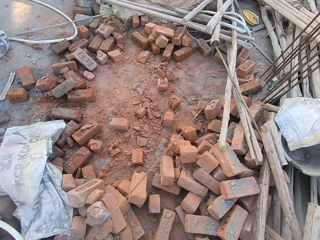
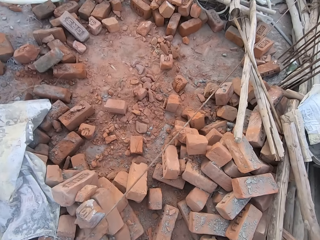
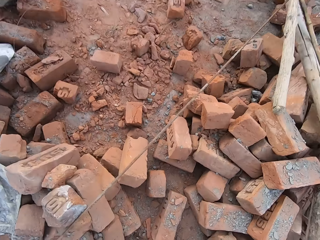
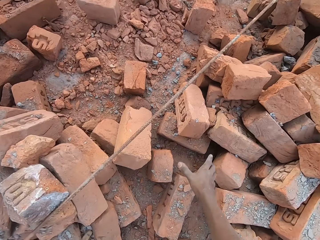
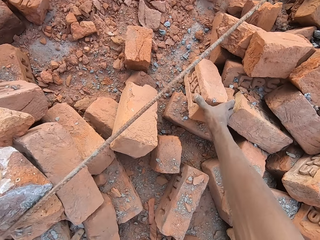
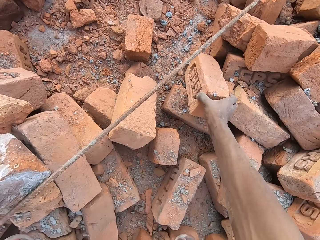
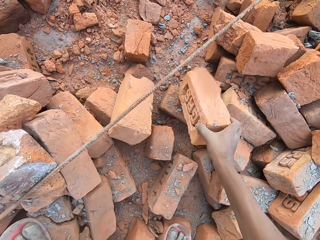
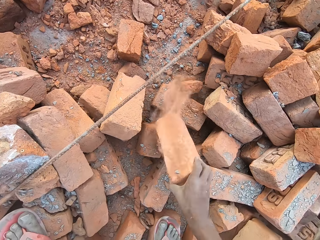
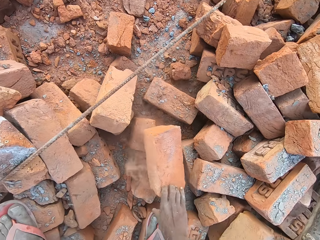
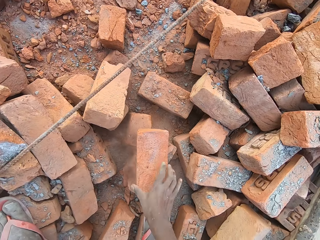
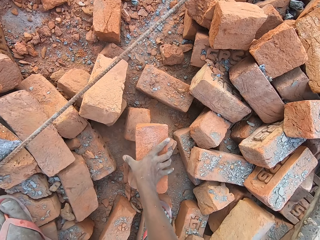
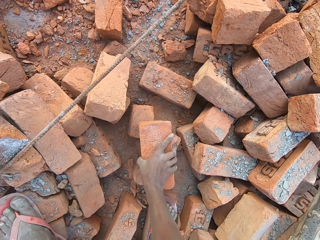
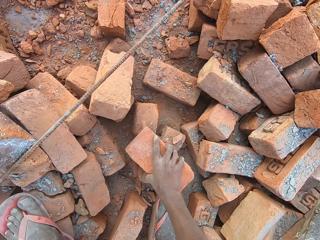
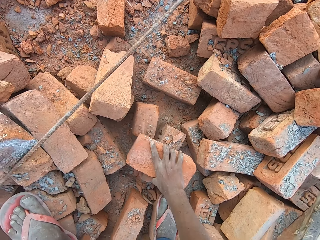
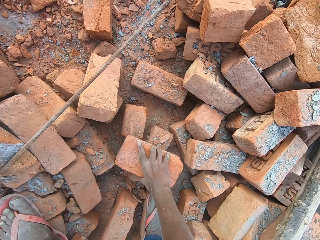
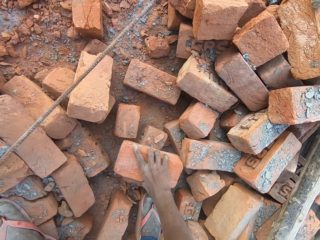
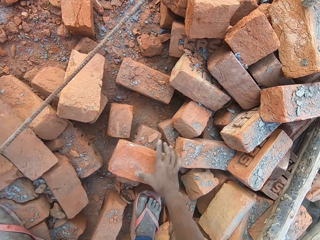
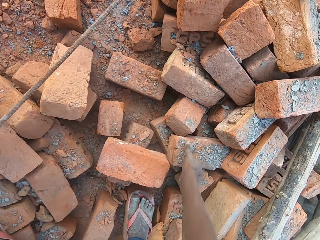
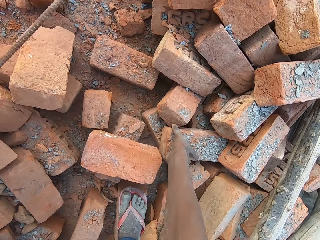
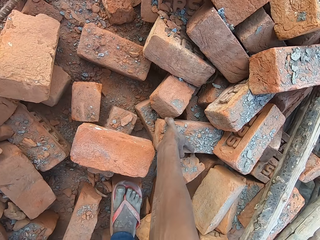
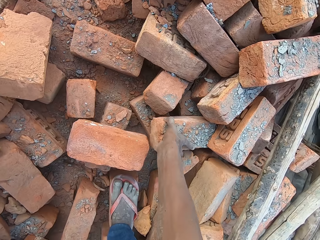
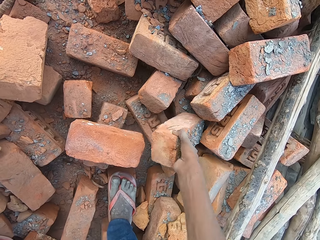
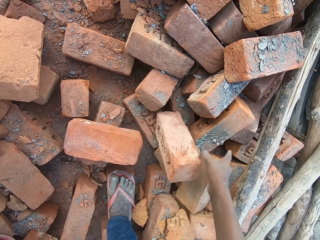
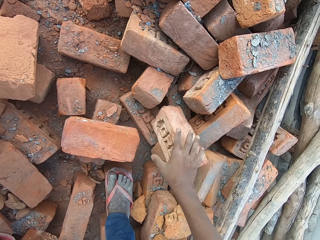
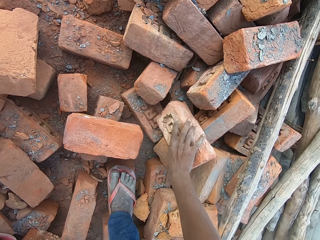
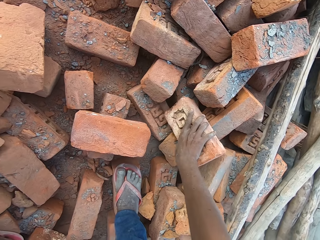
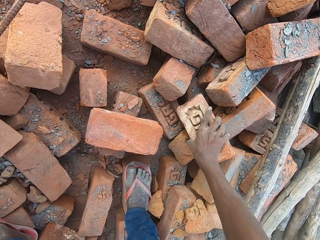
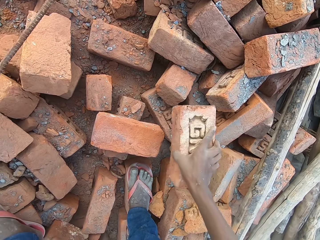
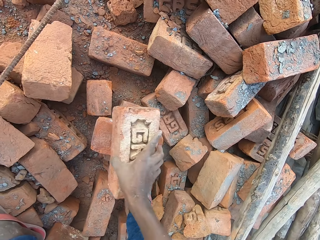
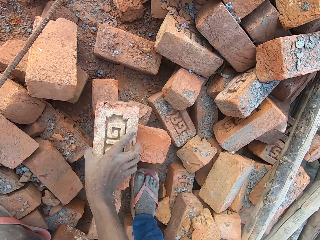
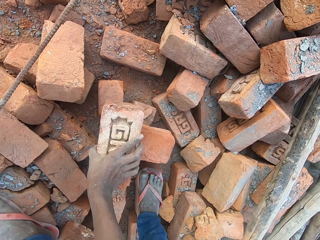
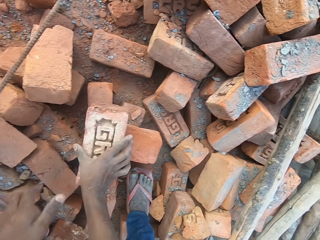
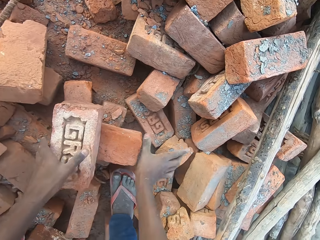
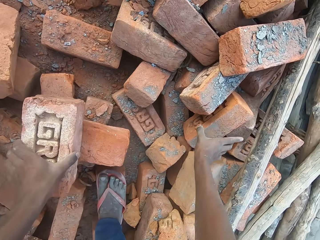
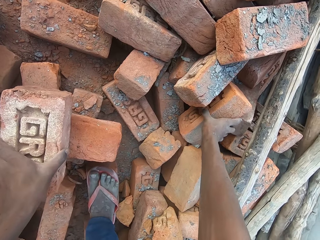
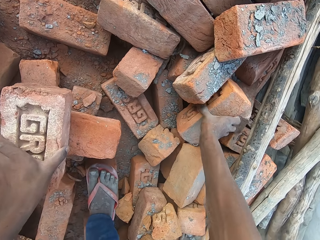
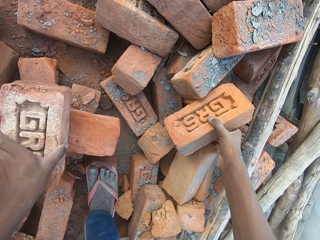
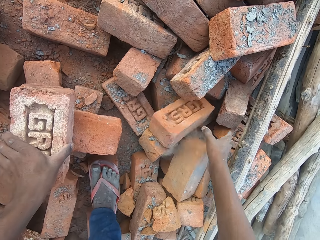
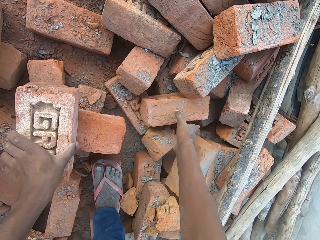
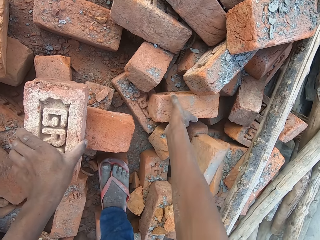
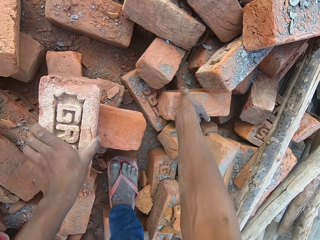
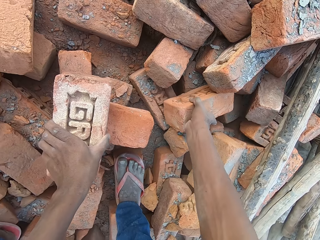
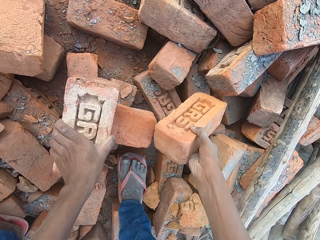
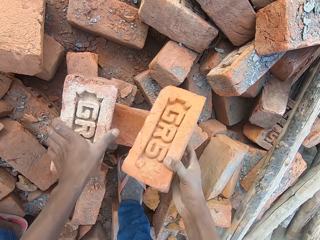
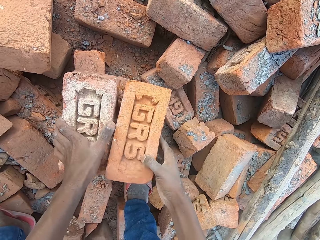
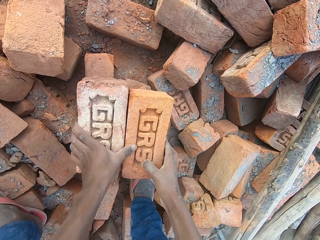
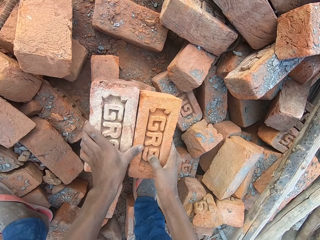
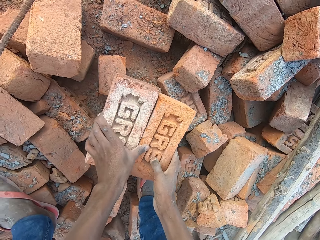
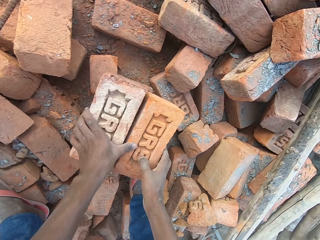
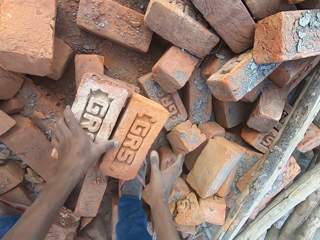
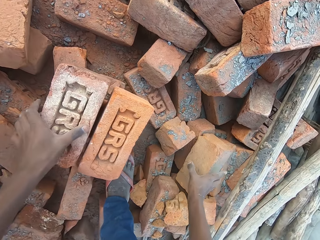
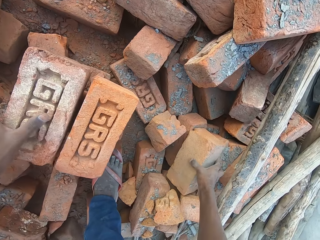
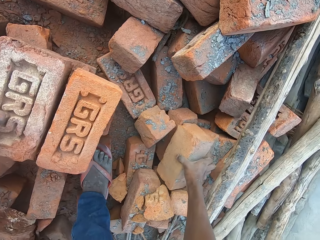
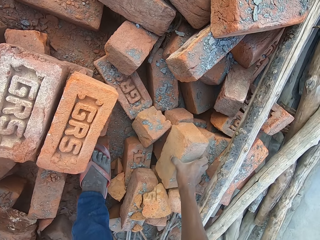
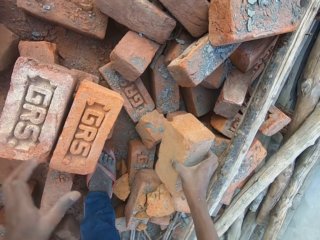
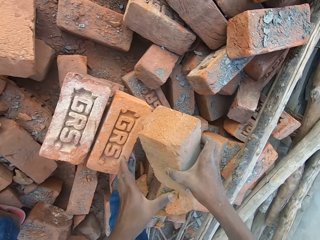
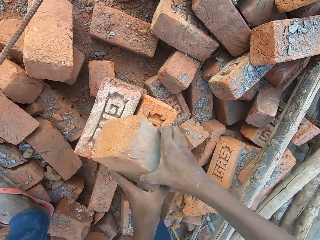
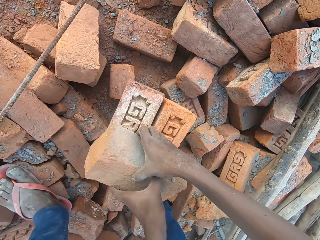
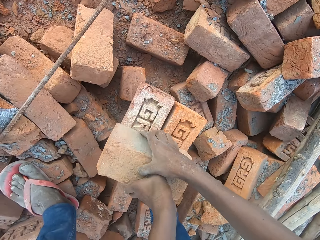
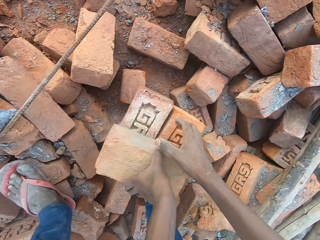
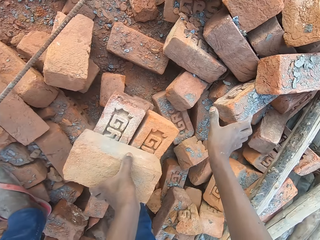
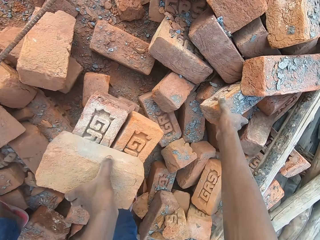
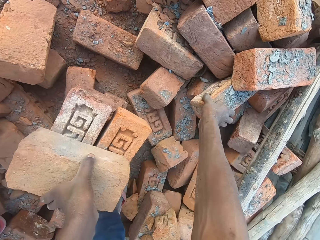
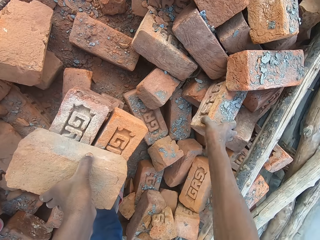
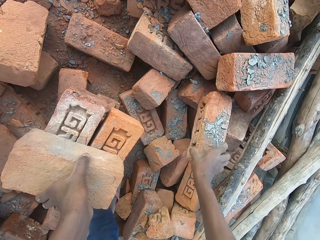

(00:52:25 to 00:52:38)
The camera wearer takes a brick from the heap of bricks on the floor with his right hand. He drops the brick on a brick on the floor with his right hand. He turns the brick from the heap of bricks with his right hand. He moves a brick from the heap of bricks on the floor with his right hand. He unholds the brick. He takes the brick from the heap of bricks on the floor with his right hand. He drops the brick on the brick with his right hand. He holds the brick with his left hand. He takes a brick from the heap of bricks on the floor with his right hand. He places his hand on the brick. He drops the brick on the heap of bricks with his right hand. He takes the brick from the heap of bricks on the floor with his right hand. He drops the brick on the brick with his right hand. He adjusts the bricks. He takes a brick from the heap of bricks on the floor with his right hand. He drops the brick on the brick with both hands.

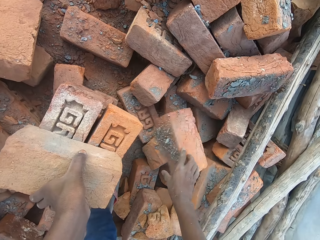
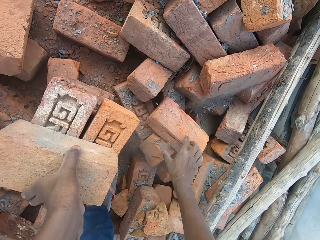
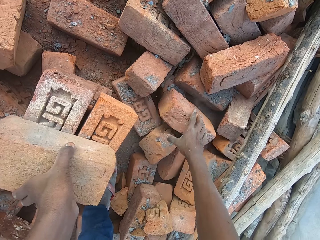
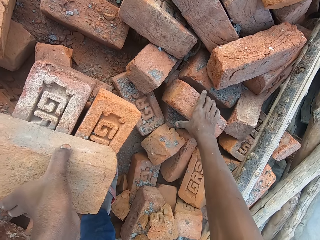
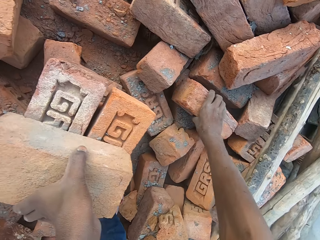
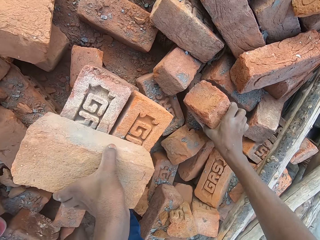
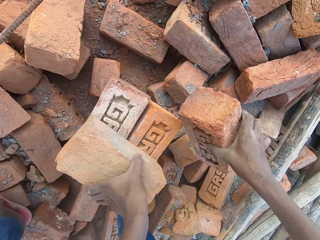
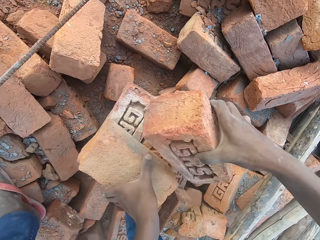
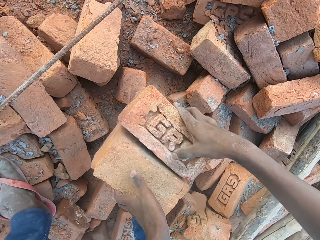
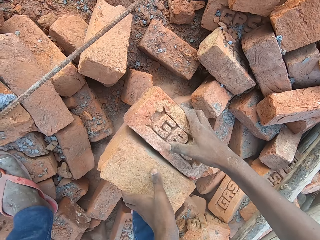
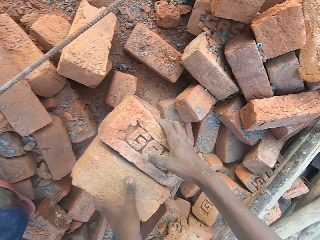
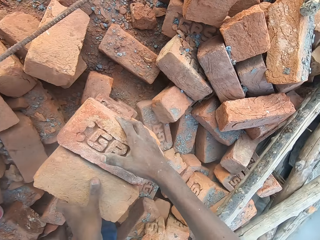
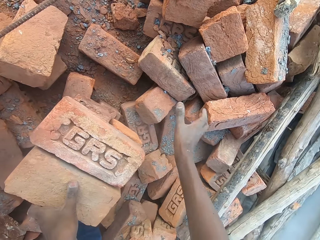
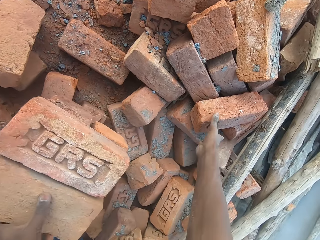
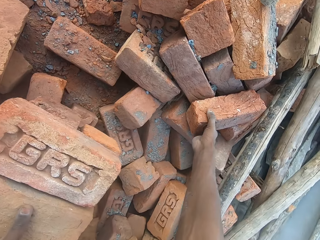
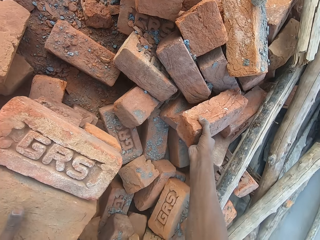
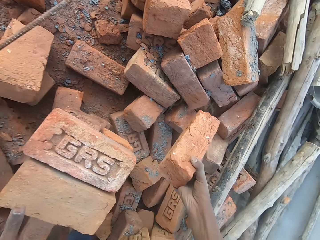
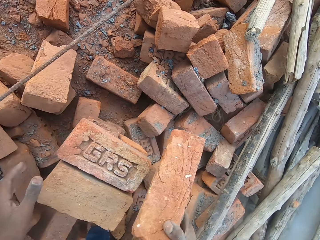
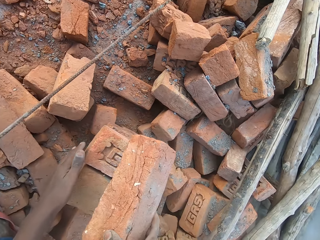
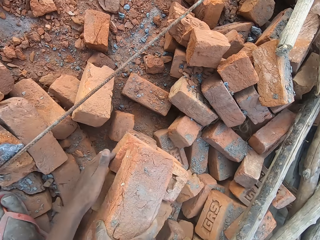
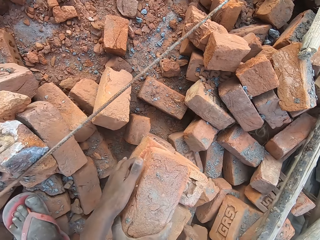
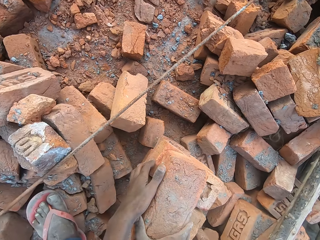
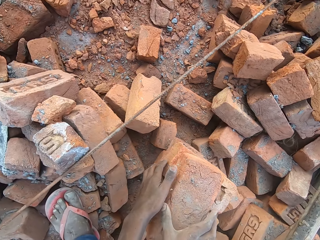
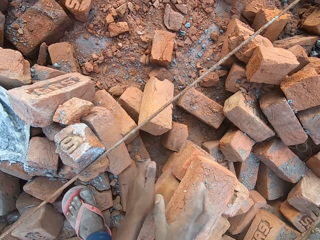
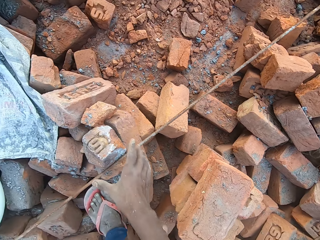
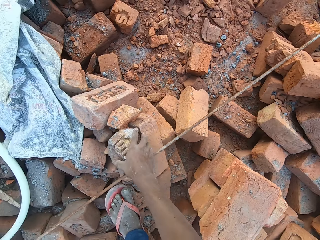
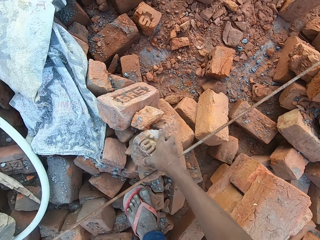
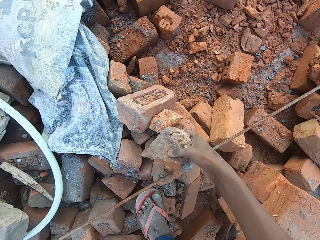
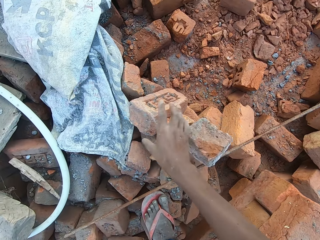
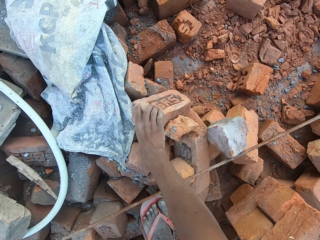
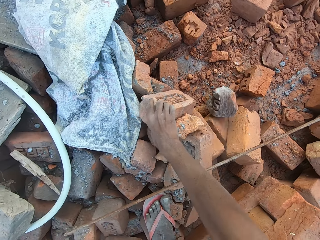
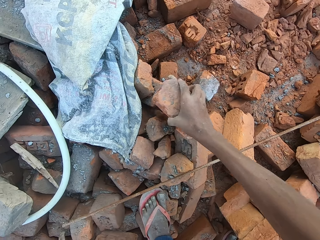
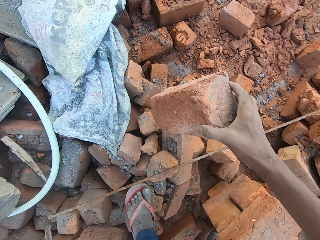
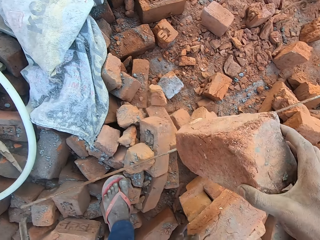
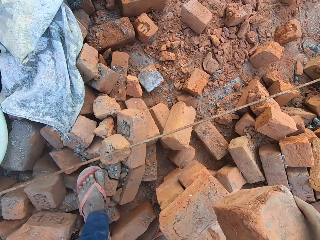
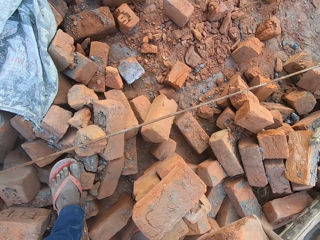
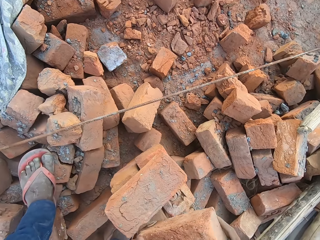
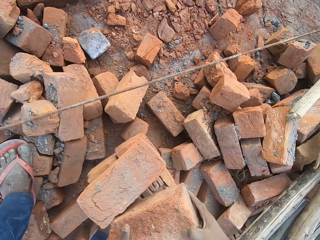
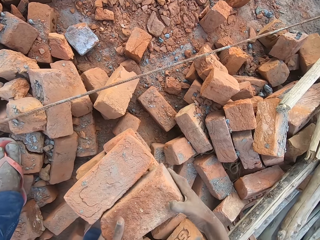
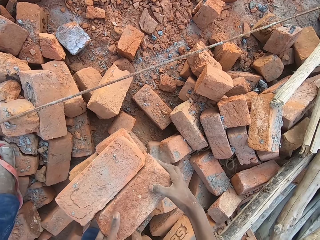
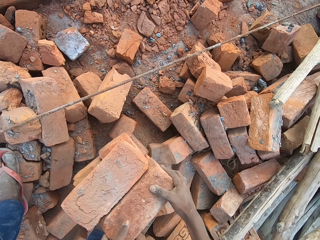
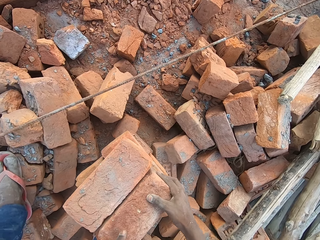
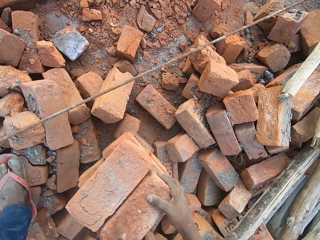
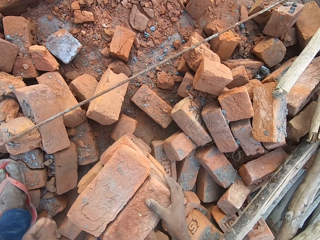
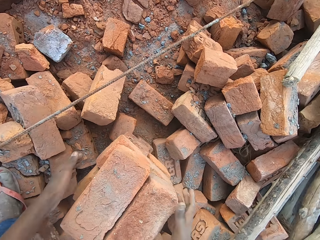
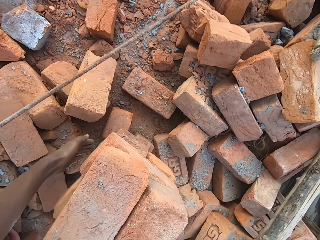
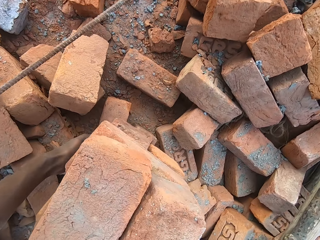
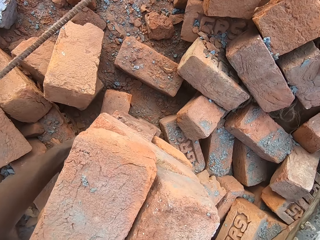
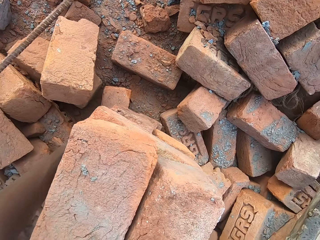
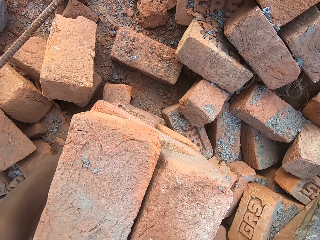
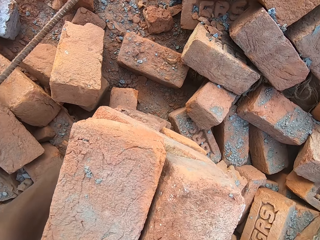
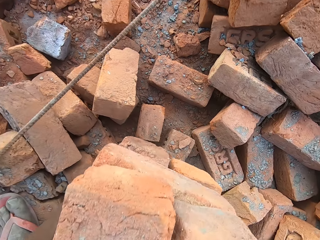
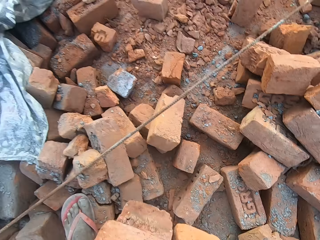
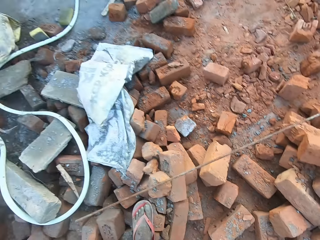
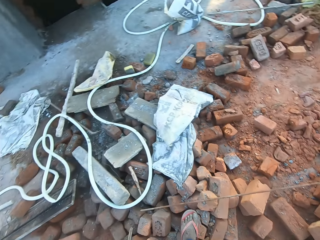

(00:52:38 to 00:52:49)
The camera wearer takes a brick from the heap of bricks on the floor with his right hand. He drops the brick on the brick with his right hand. He adjusts the bricks. He takes a brick from the heap of bricks on the floor with his right hand. He drops the brick on the brick with his right hand. He moves a brick from the heap of bricks on the floor with his right hand. He drops the brick. He takes a brick from the heap of bricks on the floor with his right hand. He drops the brick on the brick with both hands. He carries the stack of bricks with both hands.
